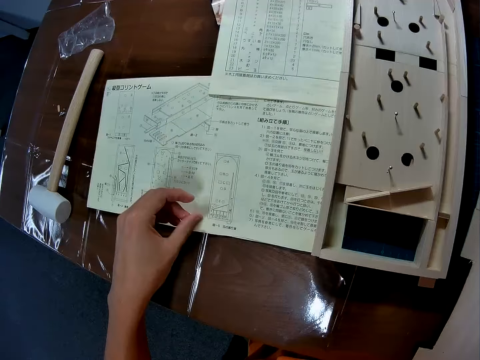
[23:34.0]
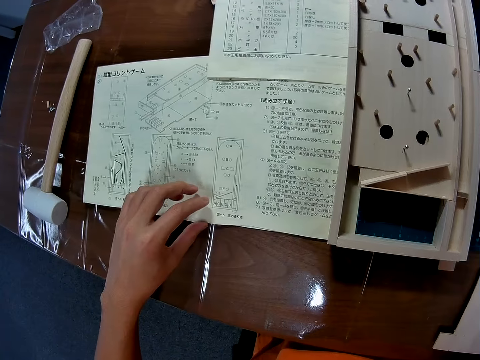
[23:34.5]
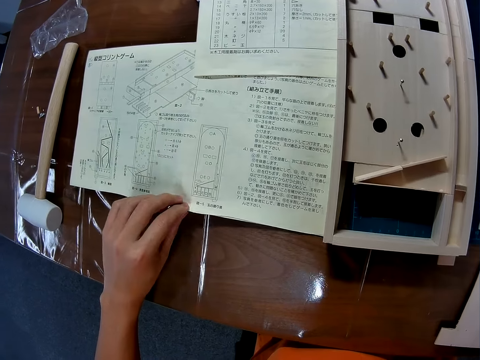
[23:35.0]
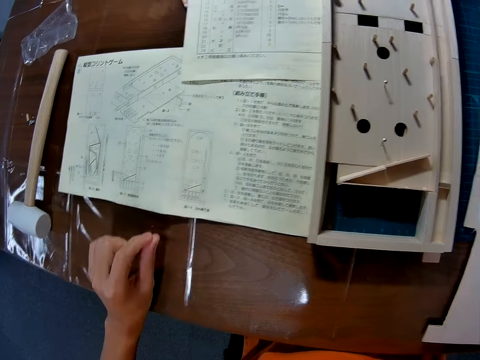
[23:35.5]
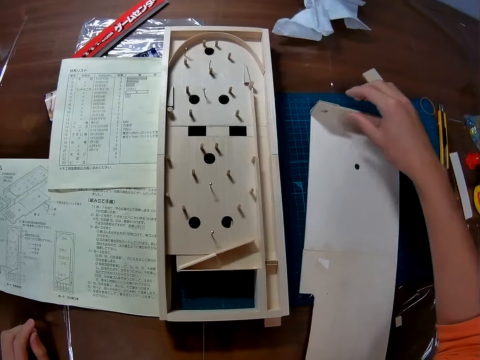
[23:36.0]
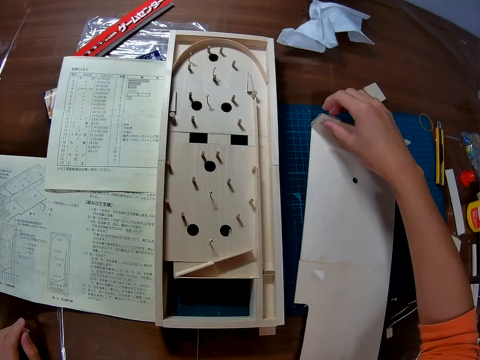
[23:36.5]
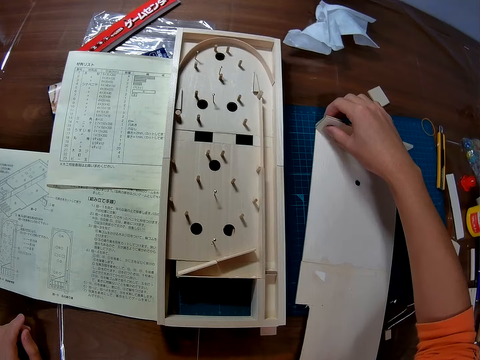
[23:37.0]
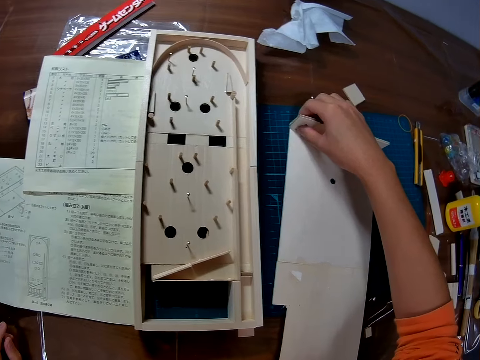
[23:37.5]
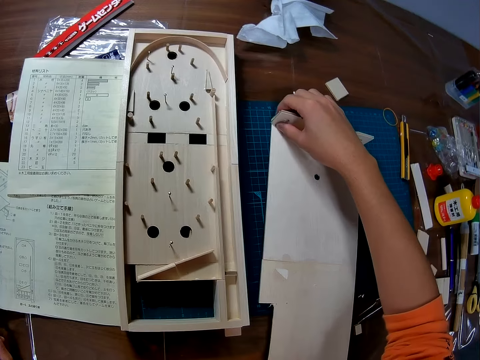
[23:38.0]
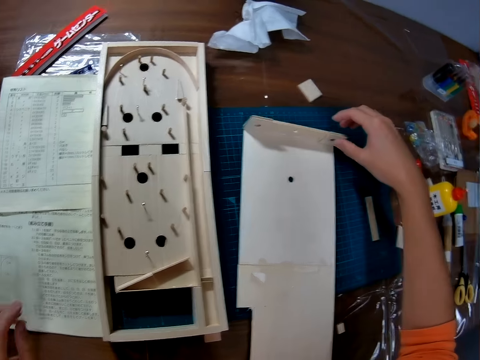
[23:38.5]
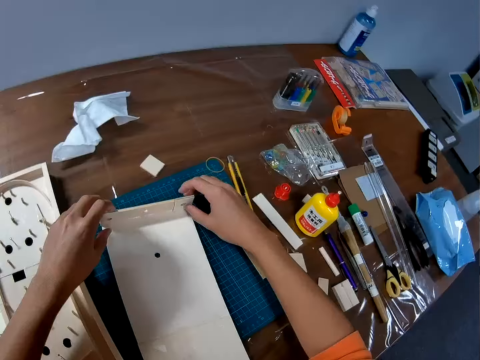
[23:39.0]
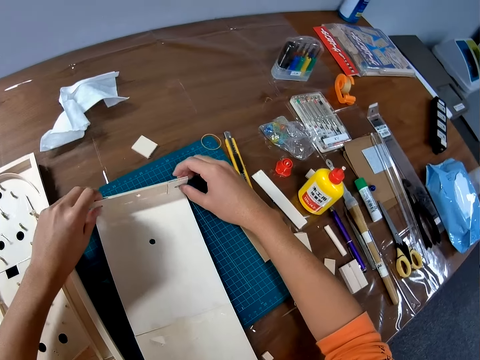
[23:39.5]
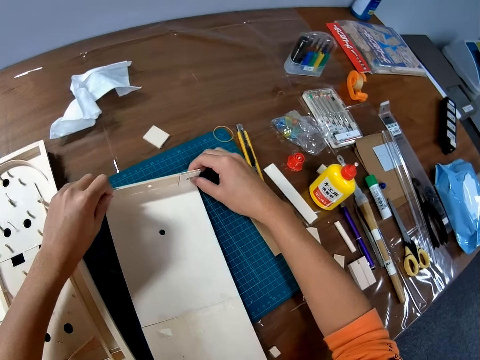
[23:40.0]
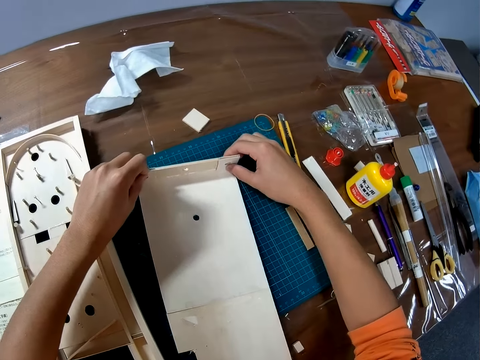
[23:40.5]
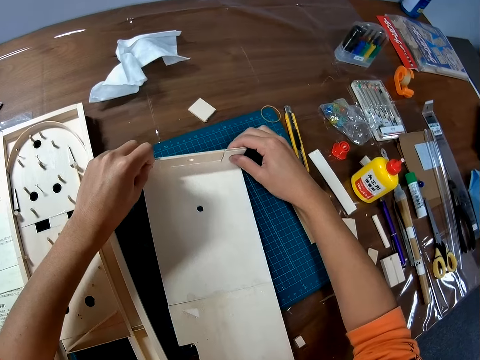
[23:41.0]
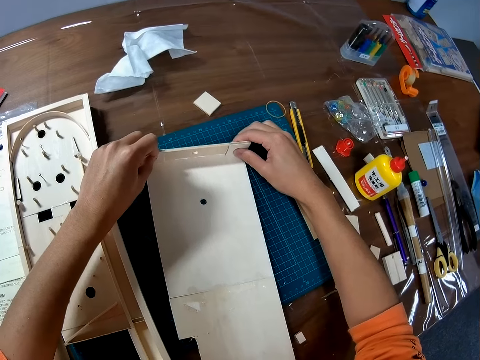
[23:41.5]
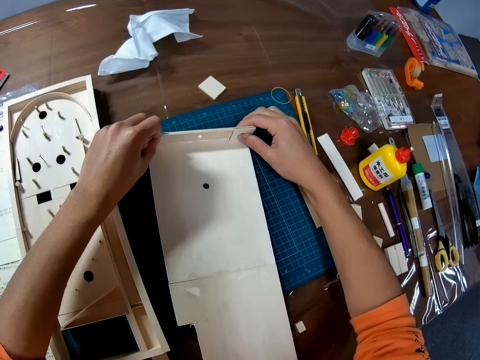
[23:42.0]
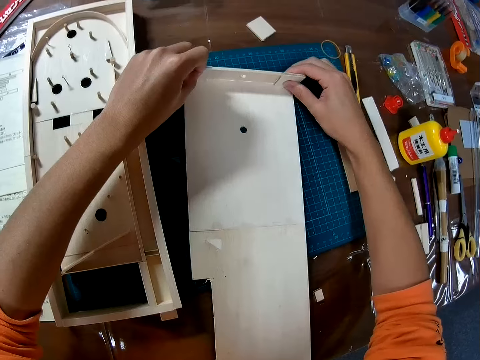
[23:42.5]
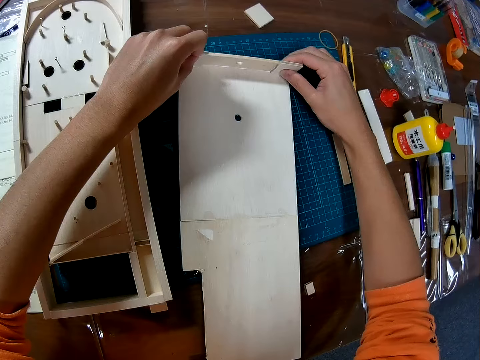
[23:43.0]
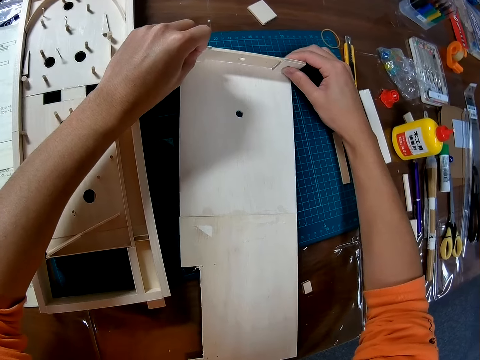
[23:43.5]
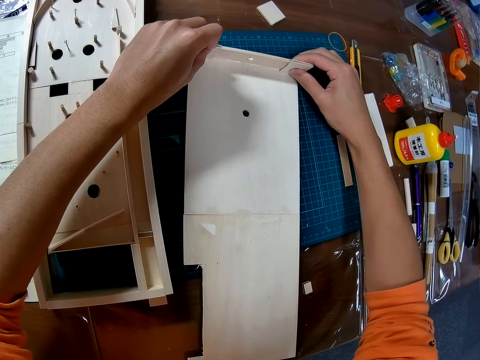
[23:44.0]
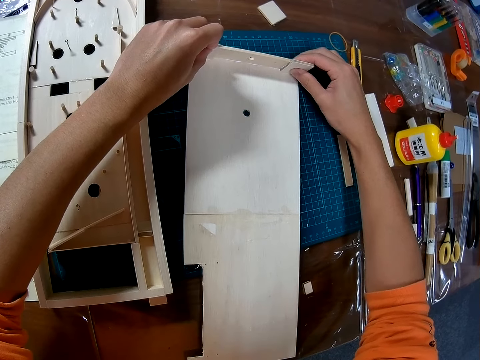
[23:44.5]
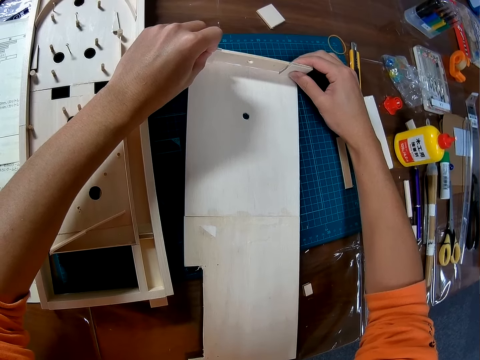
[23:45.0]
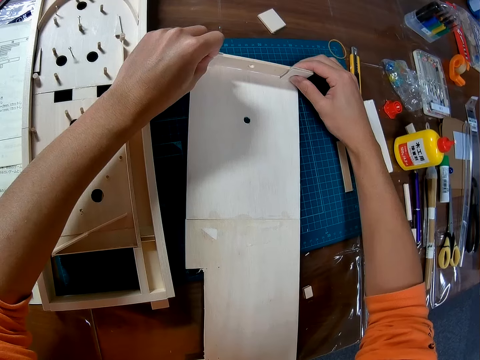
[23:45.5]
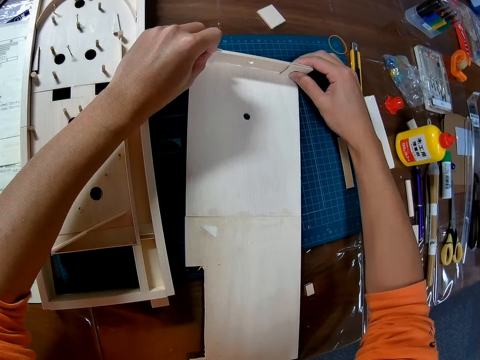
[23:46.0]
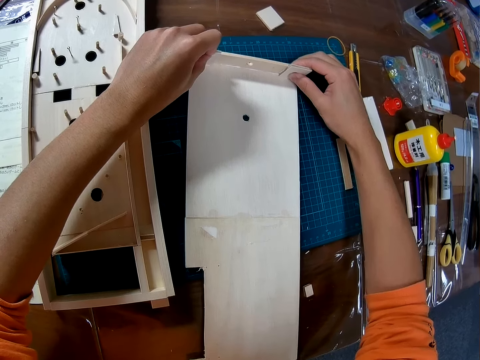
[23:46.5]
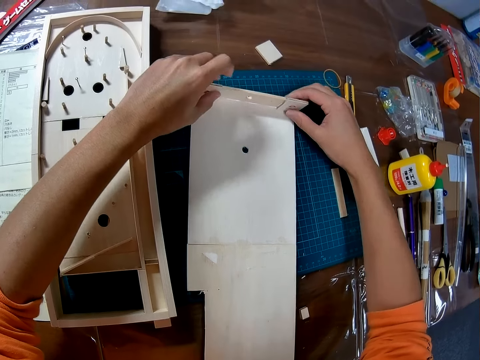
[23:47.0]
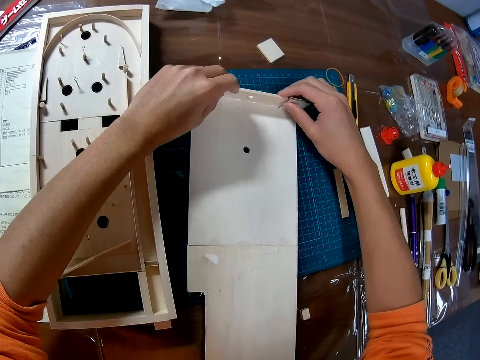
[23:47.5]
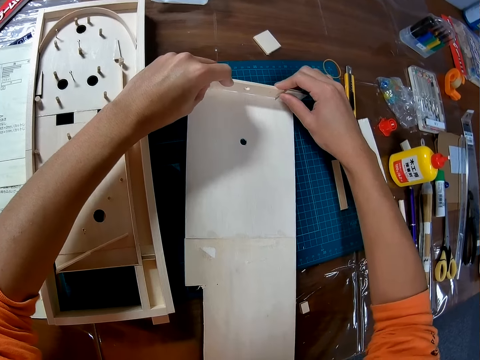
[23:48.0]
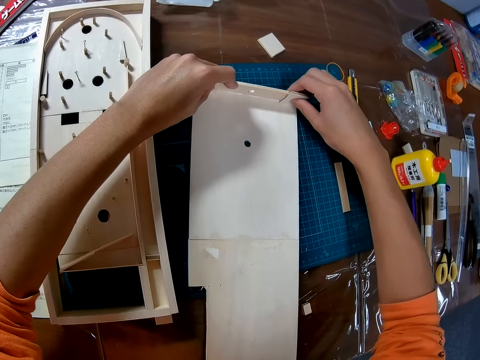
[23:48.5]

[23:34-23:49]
The camera wearer removes her hands from the wooden mechanical model pieces on the table. She places her hand on the manual. She goes through the manual on the table. She lets go of the manual. She moves her hand forwards. She holds the piece of wood with her hand. She adjusts the edge of the wooden mechanical model pieces joined together on the table. She moves her hand backwards. She moves her other hand towards the board. She holds the piece of wood with both her hands. She stares at the board.

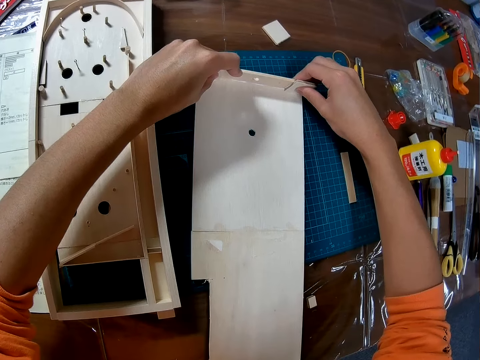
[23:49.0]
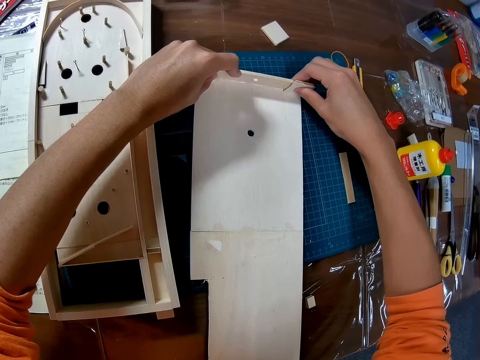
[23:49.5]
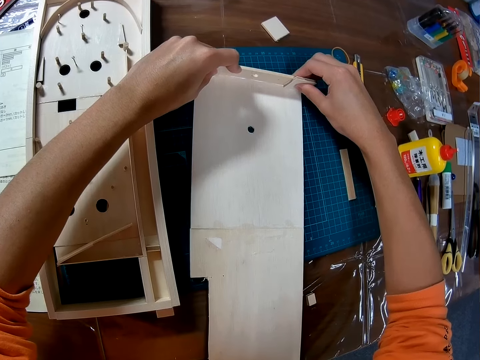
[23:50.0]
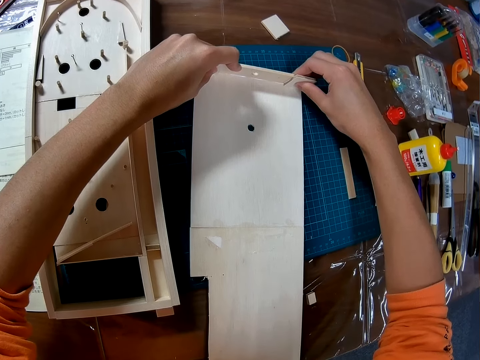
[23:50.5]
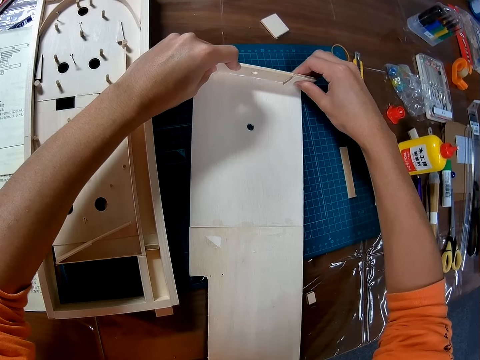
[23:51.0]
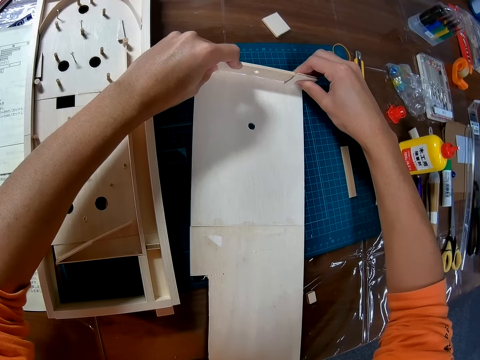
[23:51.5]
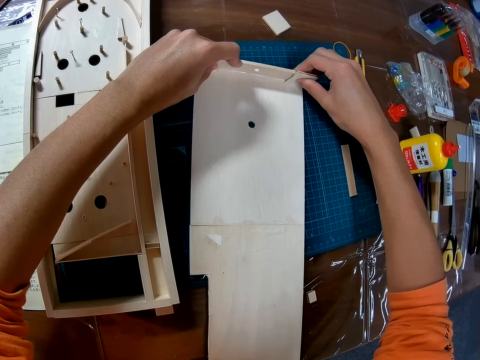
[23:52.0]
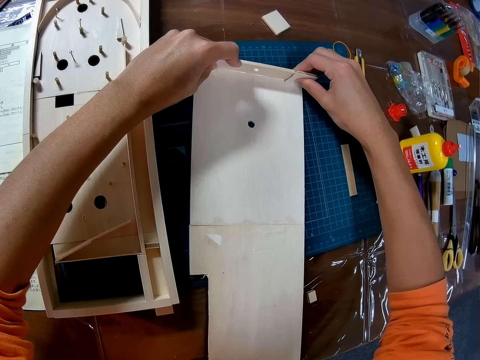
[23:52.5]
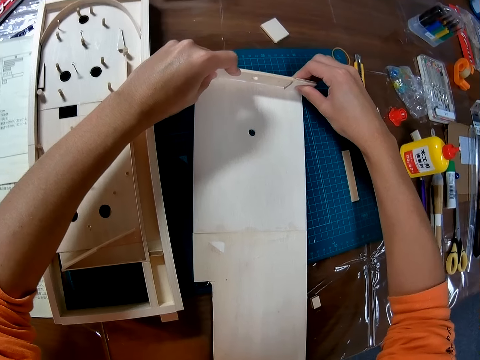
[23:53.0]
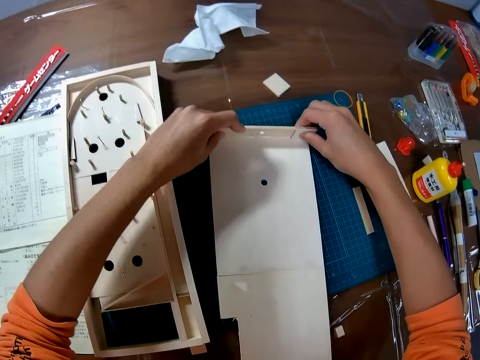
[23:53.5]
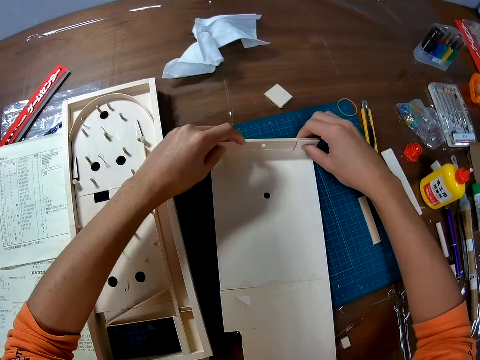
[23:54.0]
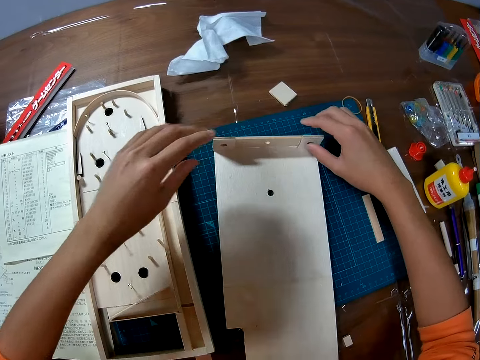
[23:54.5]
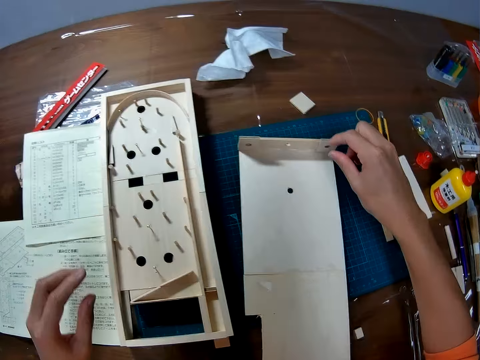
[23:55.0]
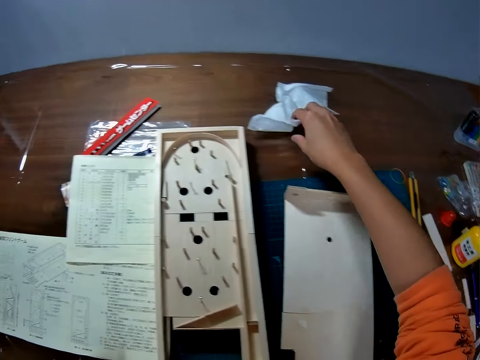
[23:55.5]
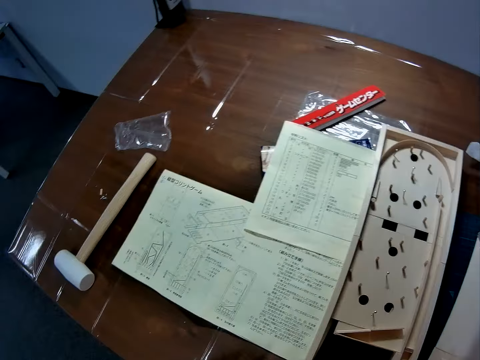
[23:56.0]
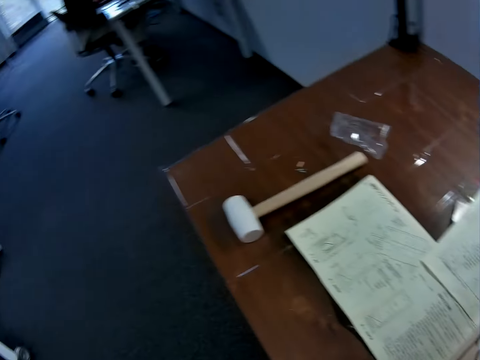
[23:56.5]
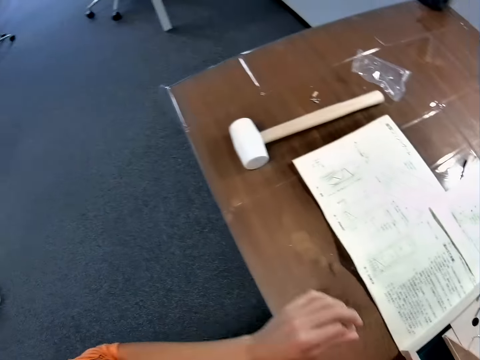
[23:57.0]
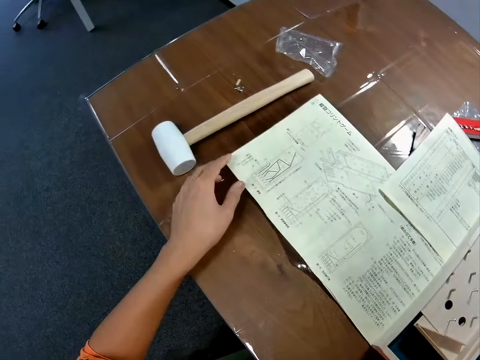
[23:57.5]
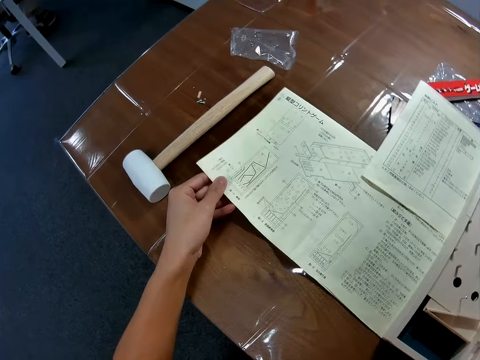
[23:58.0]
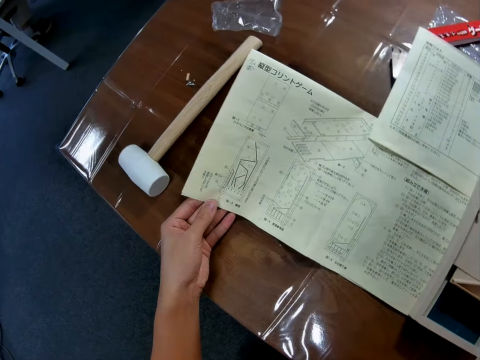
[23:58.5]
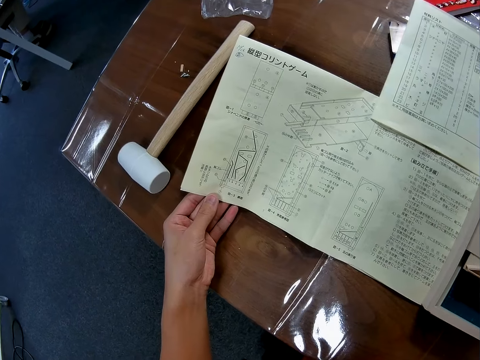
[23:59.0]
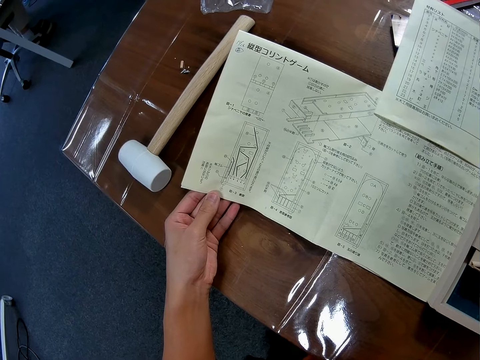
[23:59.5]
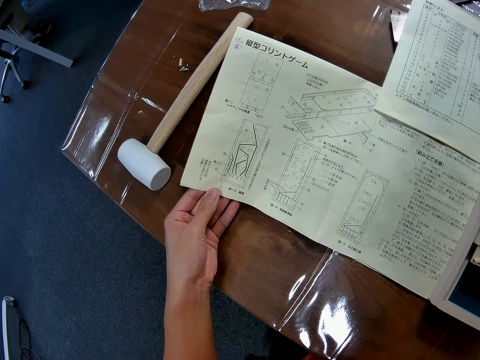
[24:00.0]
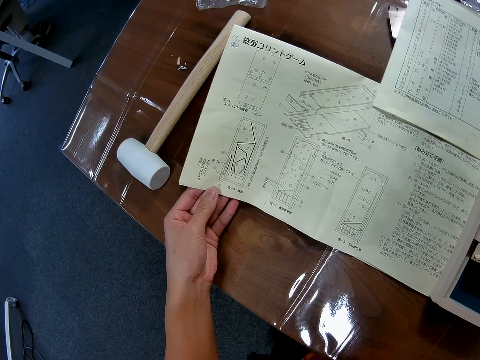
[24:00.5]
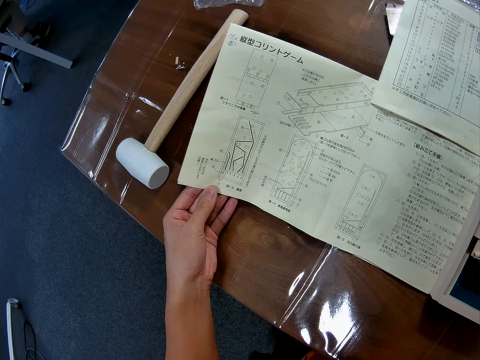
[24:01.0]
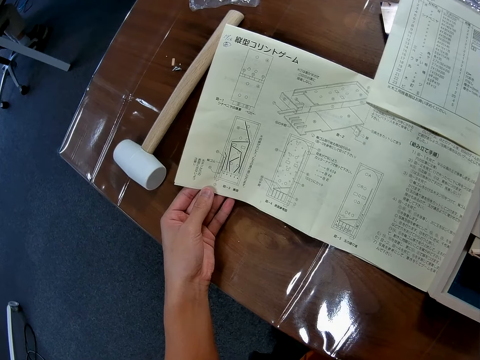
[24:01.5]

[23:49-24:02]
The camera wearer moves her hand towards her. They move her other hand forwards. They remove his hands from the edge of the wooden mechanical model pieces joined together on the table. They hold the paper towel with her hand. They stare at the manual. They touch a piece of paper on the table. They look away from the manual. They move her hand towards the hammer. They stare at the manual. They hold the manual with her hand, and lift up a part of the manual. They go through the manual on the table. They stare at the manual.
